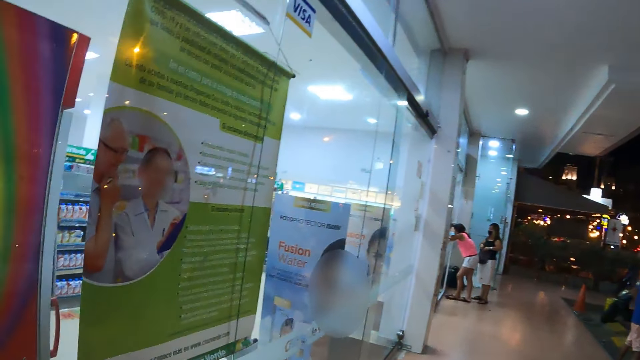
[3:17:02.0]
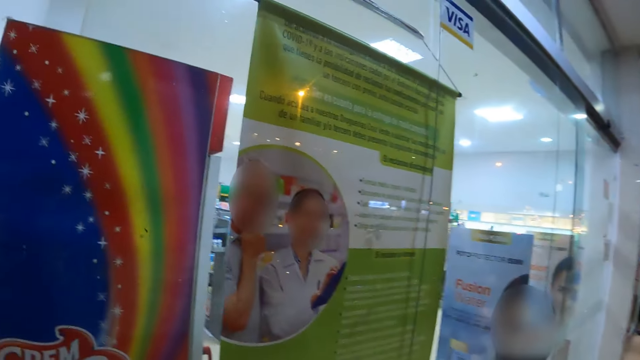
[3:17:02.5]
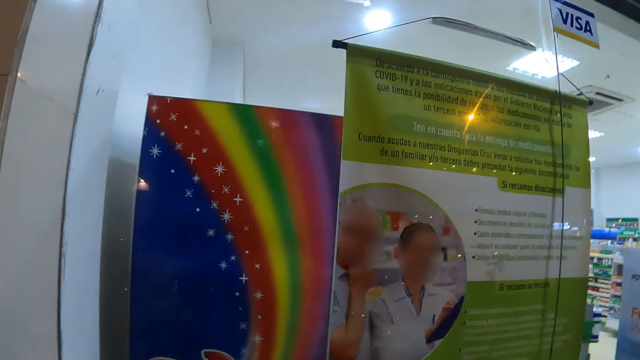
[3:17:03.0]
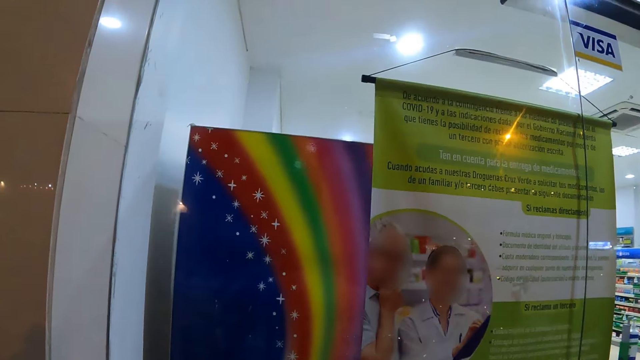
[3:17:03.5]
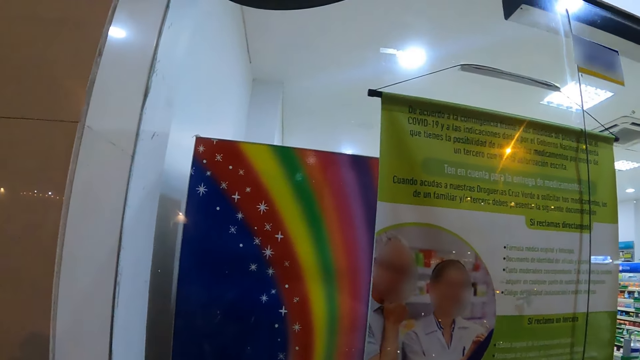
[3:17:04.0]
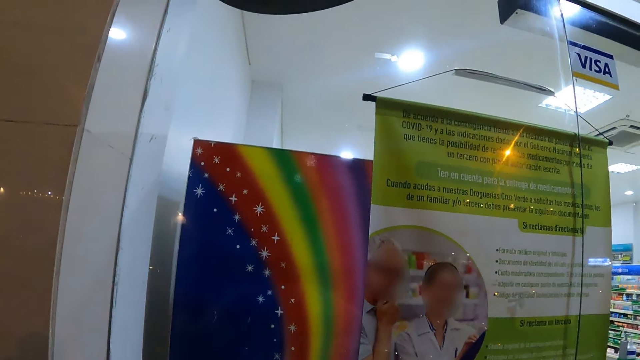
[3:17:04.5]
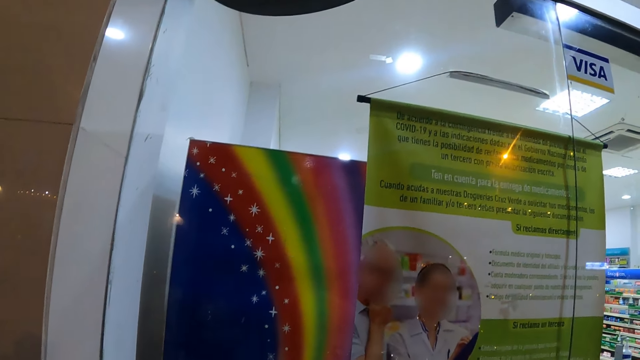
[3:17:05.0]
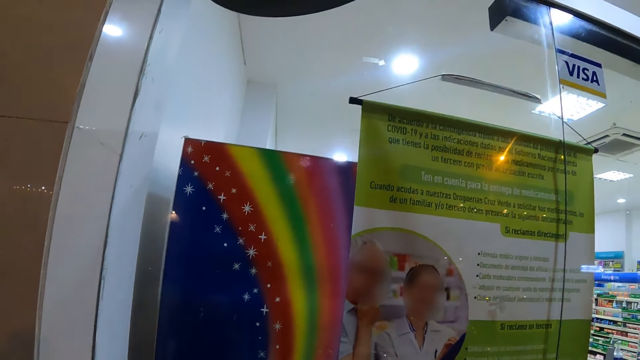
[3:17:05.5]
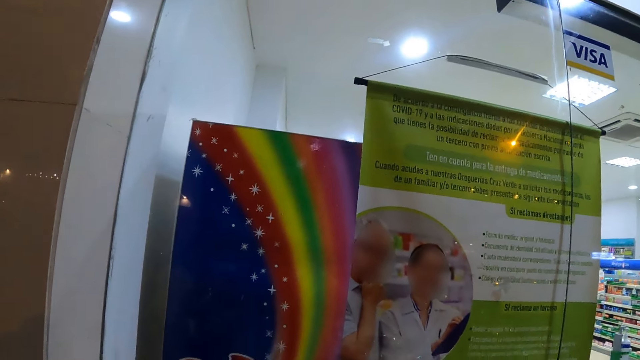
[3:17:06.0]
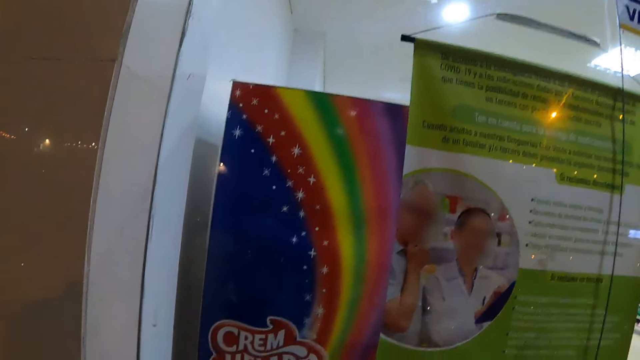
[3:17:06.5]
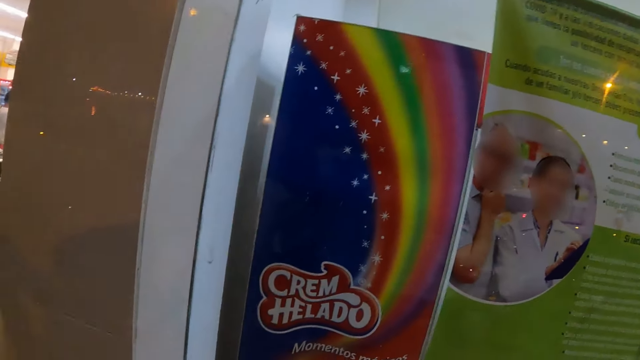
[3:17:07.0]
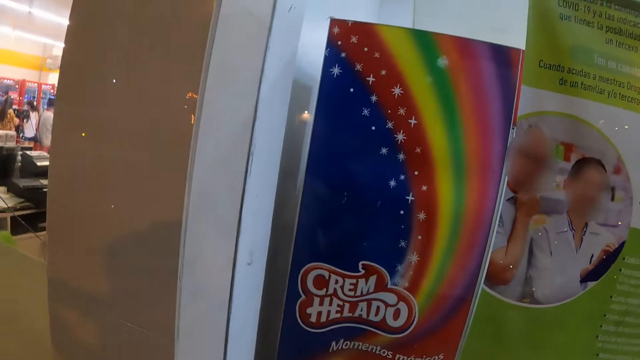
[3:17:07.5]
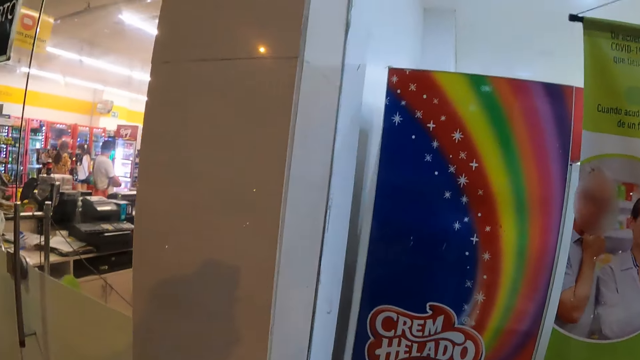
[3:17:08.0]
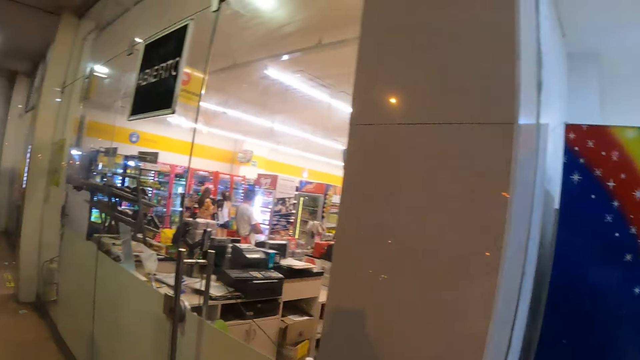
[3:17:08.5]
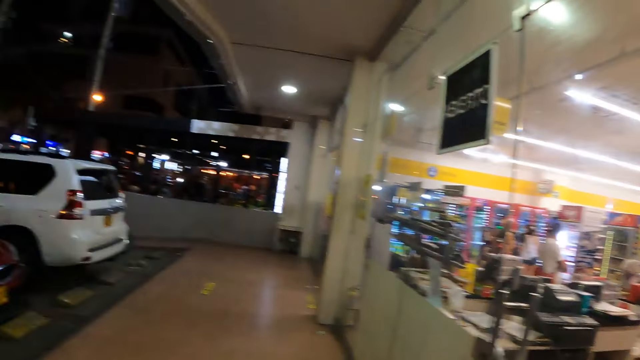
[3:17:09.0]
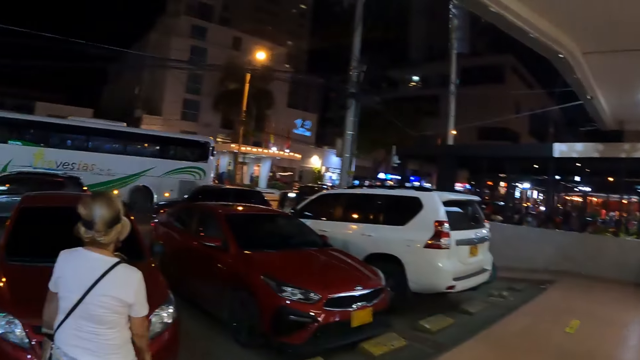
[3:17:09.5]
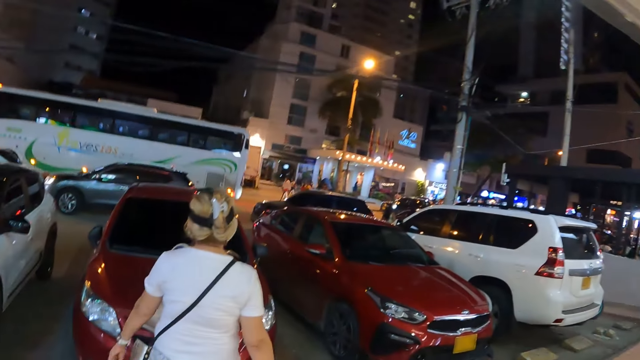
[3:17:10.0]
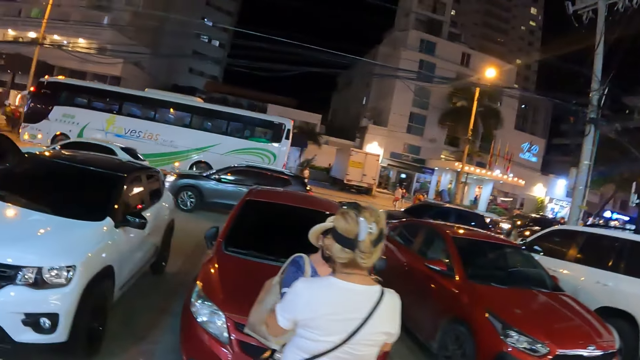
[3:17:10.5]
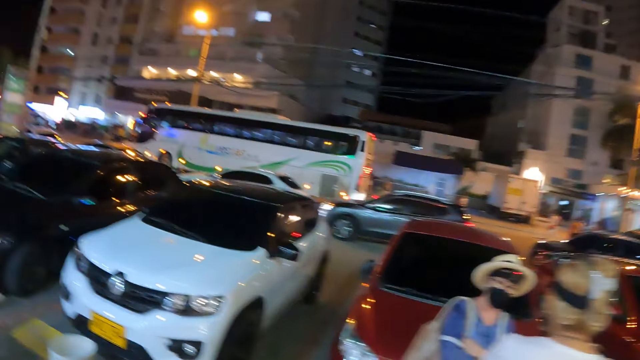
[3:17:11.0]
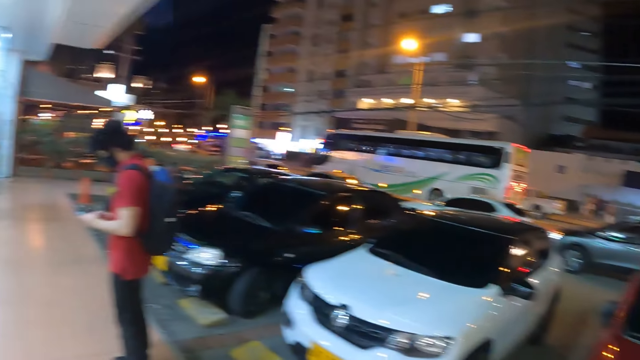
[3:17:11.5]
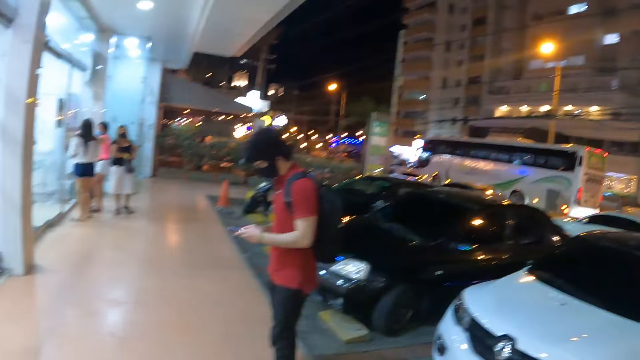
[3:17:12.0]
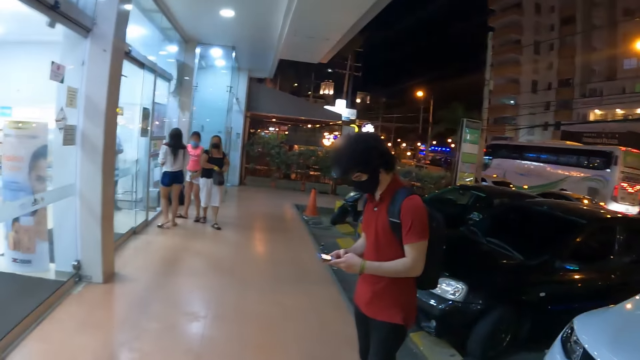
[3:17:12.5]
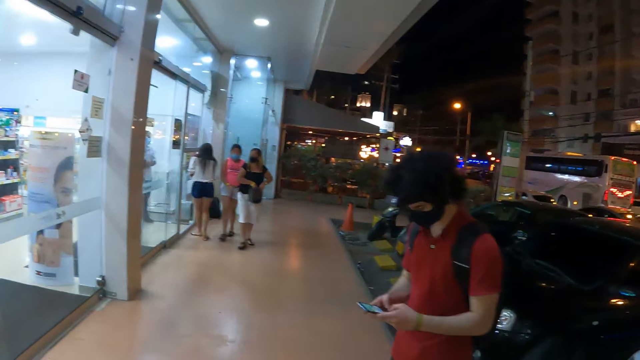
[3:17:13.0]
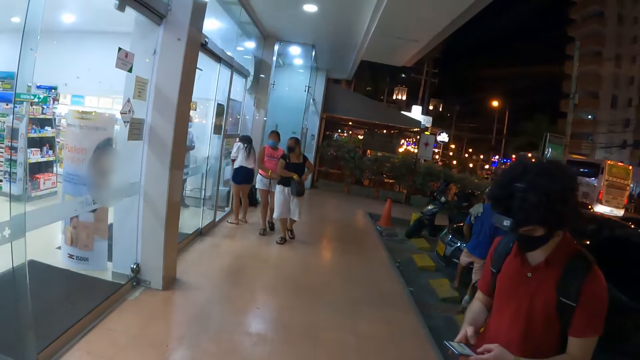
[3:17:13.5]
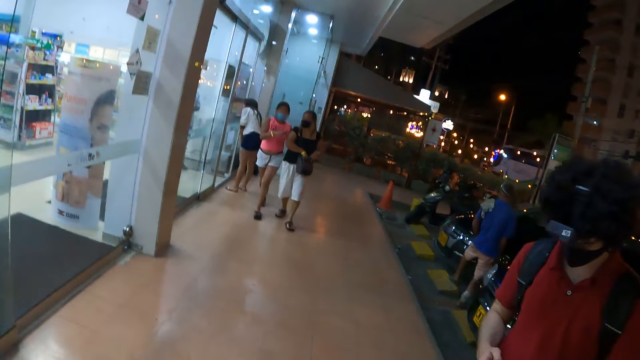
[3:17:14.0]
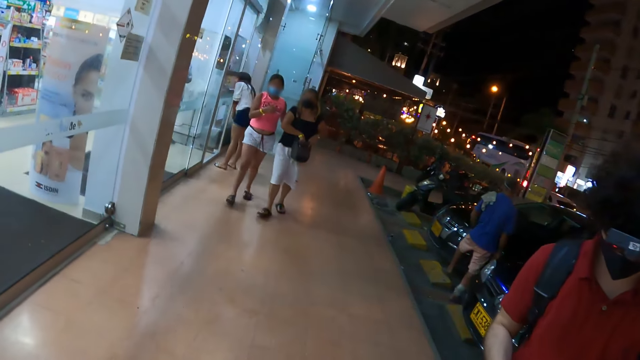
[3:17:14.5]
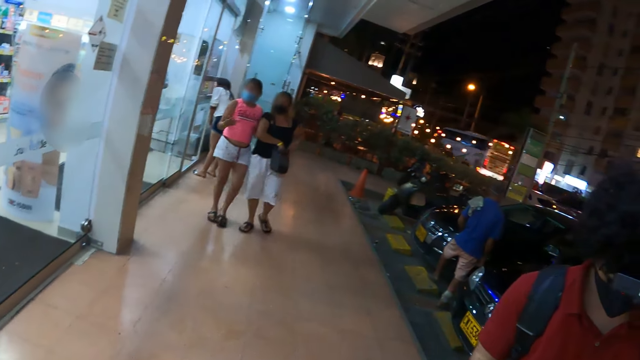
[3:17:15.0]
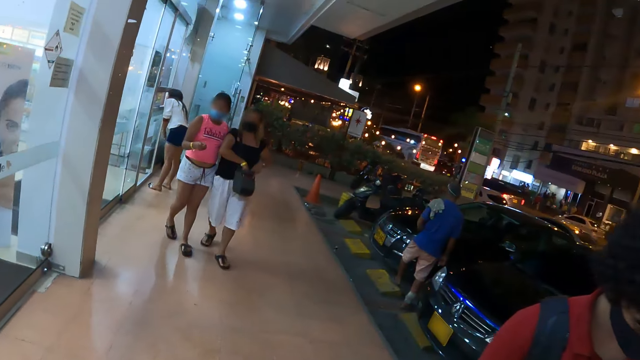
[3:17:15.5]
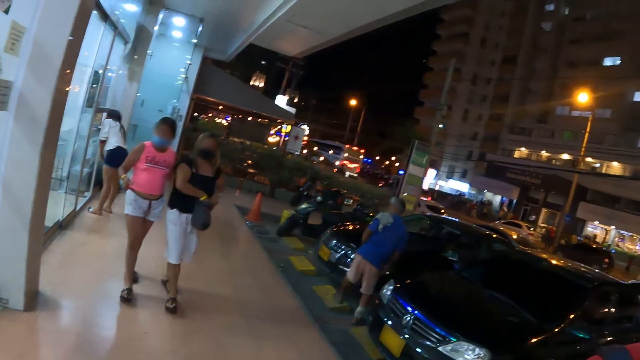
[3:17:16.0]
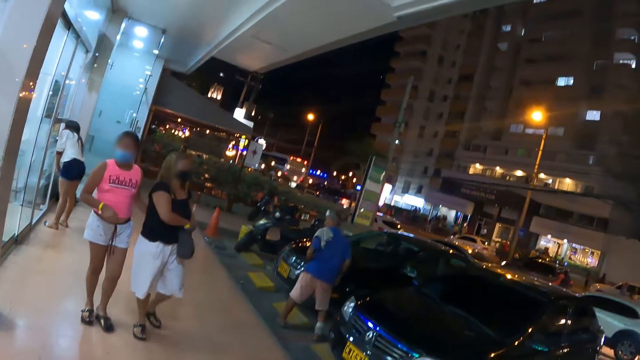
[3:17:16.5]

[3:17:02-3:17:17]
The camera wearer looks around. They use a smart phone. They meander on a supermarket veranda.

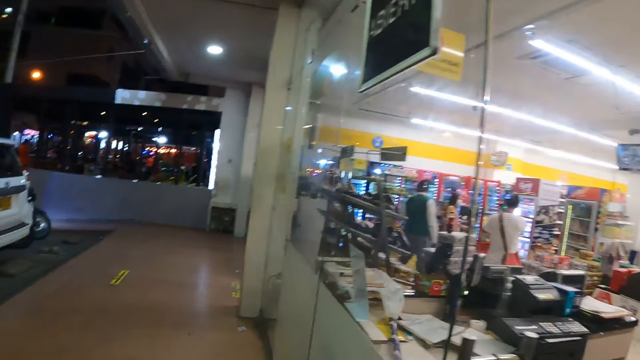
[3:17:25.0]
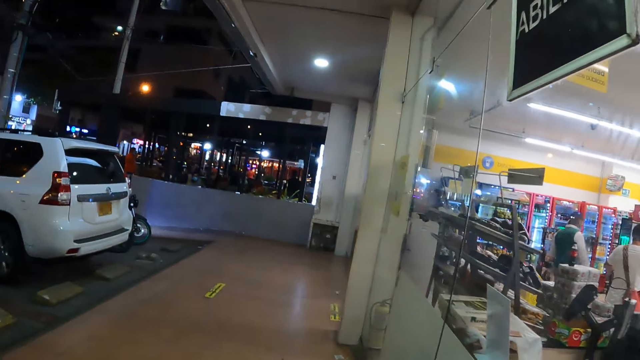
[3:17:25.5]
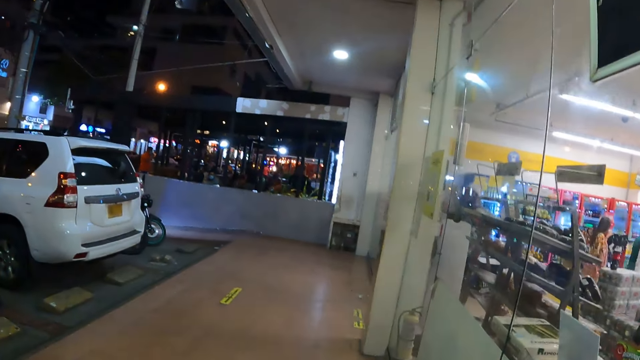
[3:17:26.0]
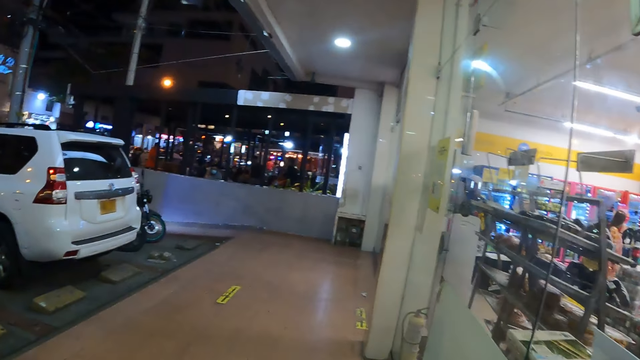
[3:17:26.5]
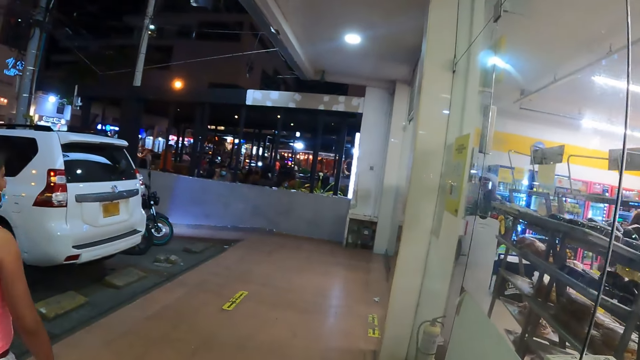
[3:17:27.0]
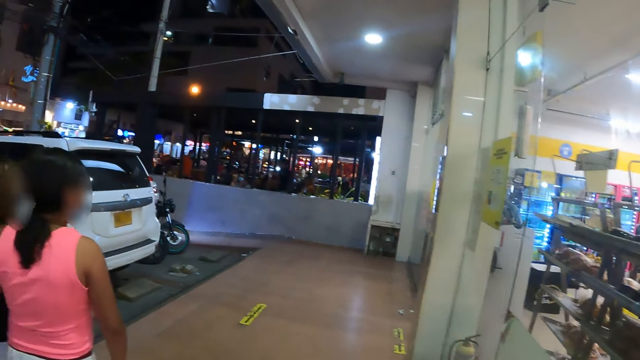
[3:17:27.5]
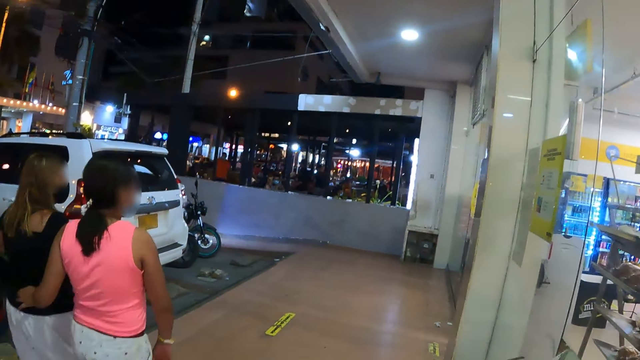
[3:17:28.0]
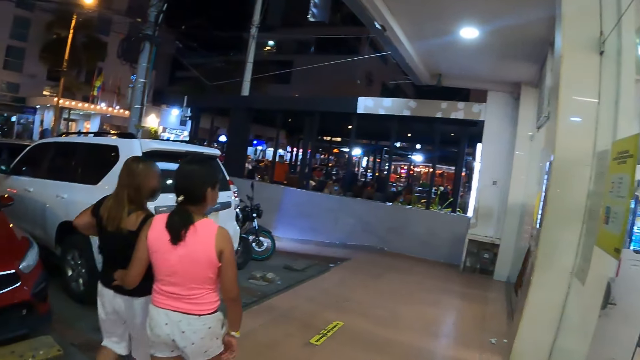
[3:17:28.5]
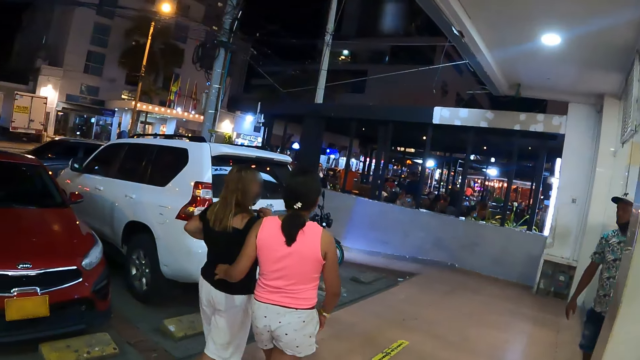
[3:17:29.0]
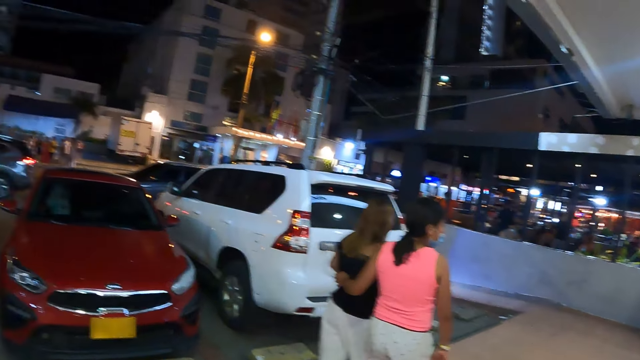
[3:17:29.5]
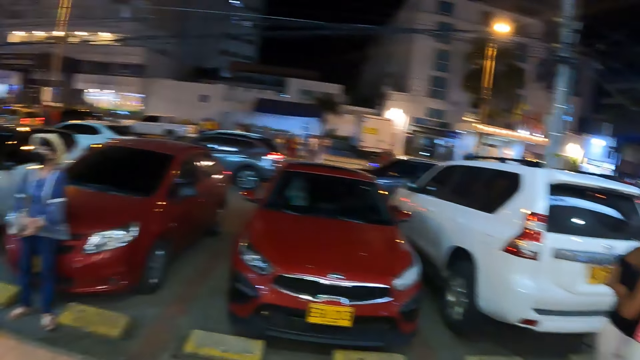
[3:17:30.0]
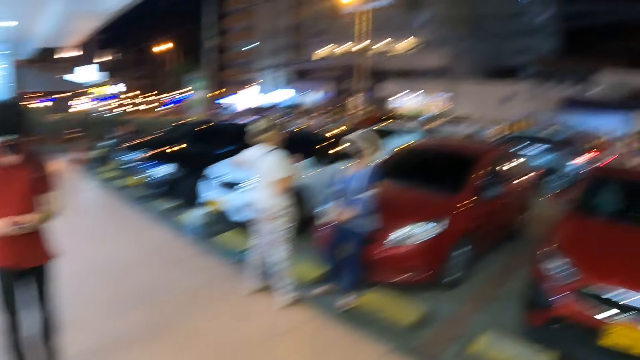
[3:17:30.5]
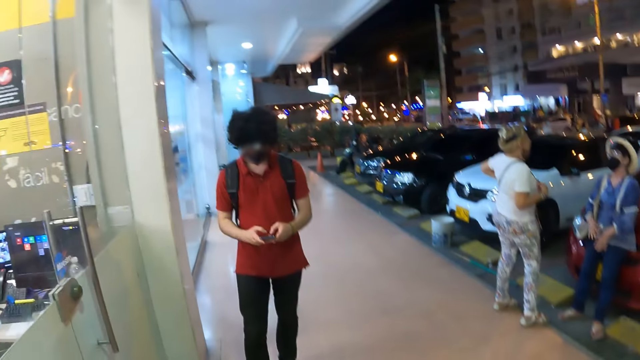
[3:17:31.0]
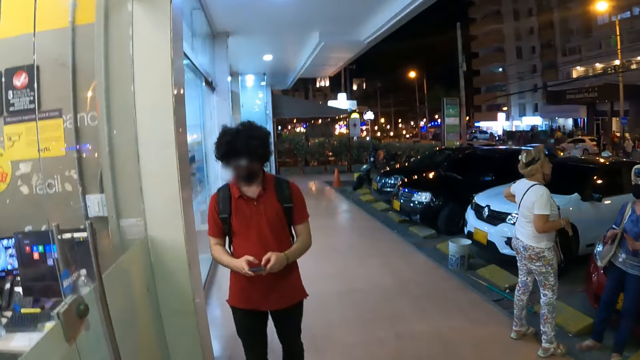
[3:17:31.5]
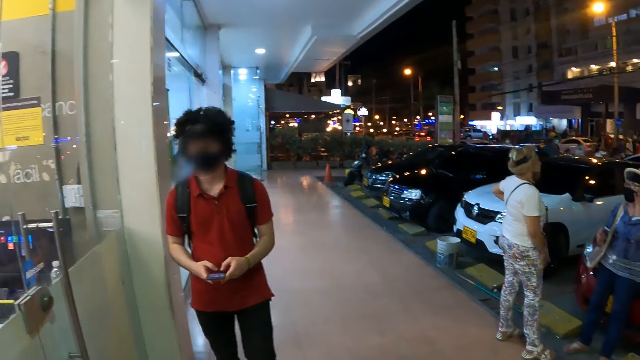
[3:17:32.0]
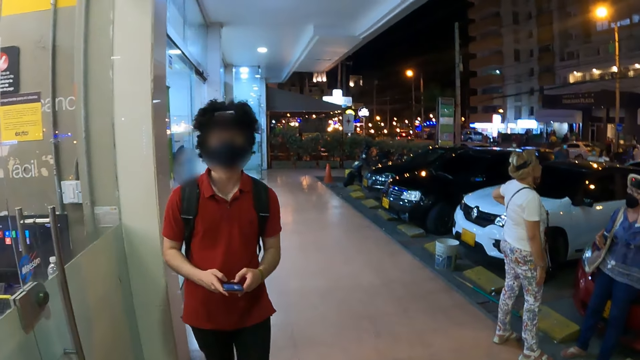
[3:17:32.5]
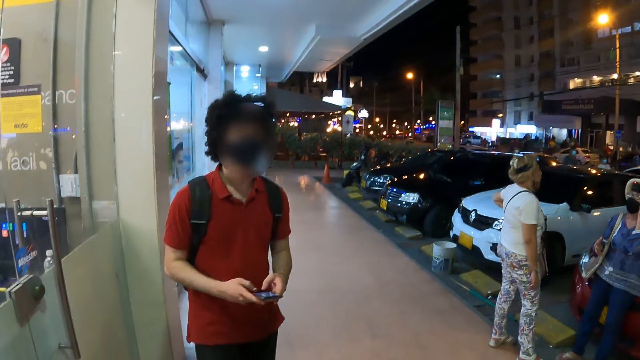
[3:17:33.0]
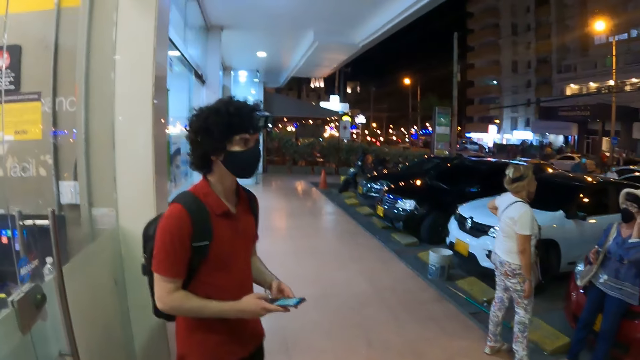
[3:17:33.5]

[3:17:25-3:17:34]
The camera wearer walks around. They look around.
